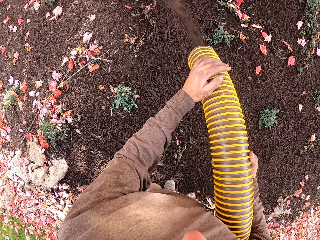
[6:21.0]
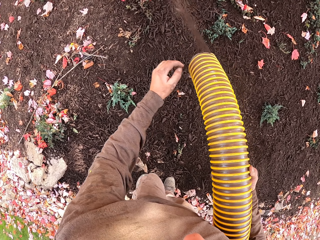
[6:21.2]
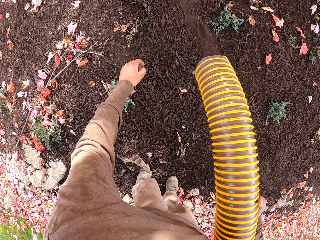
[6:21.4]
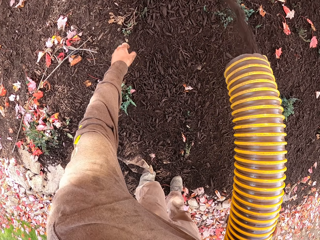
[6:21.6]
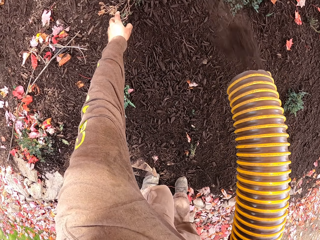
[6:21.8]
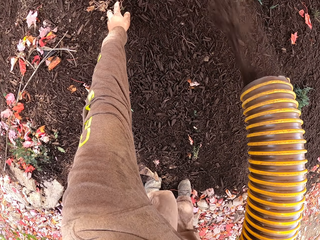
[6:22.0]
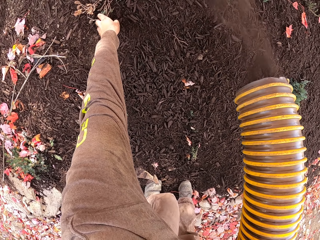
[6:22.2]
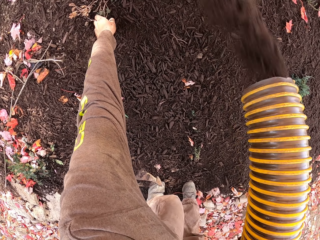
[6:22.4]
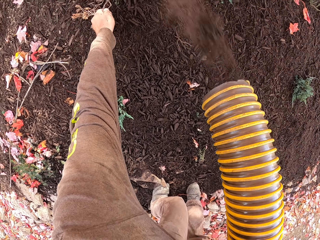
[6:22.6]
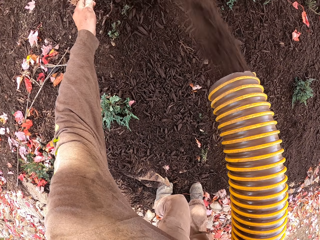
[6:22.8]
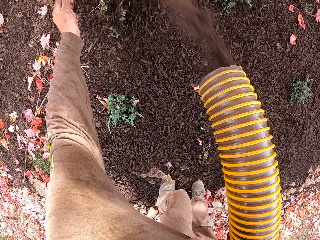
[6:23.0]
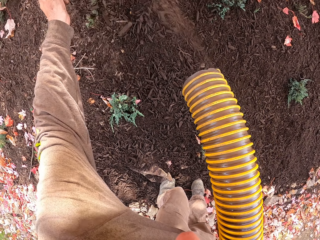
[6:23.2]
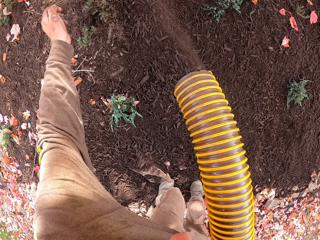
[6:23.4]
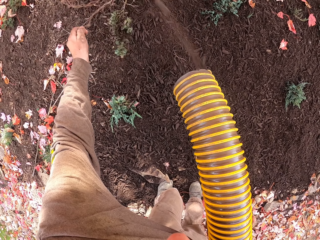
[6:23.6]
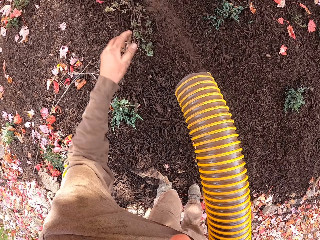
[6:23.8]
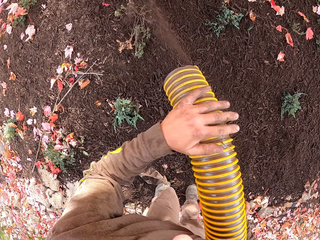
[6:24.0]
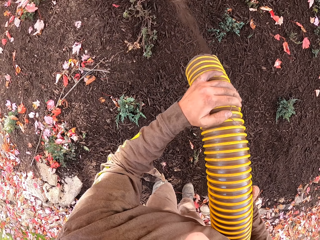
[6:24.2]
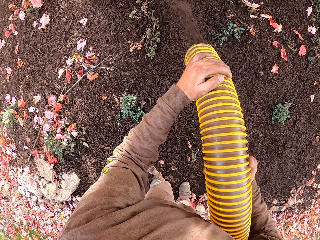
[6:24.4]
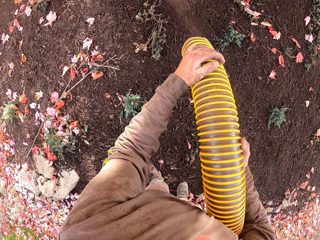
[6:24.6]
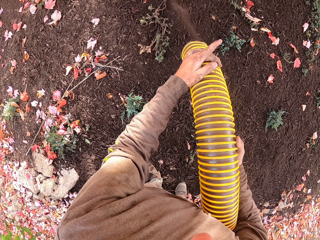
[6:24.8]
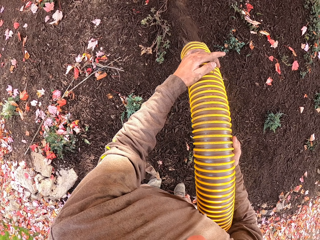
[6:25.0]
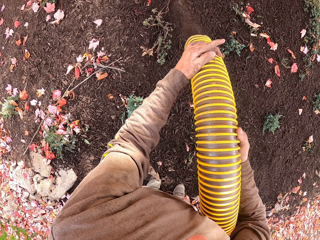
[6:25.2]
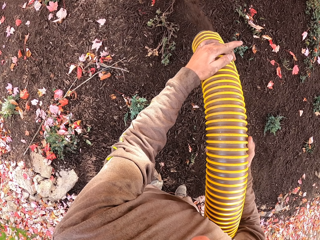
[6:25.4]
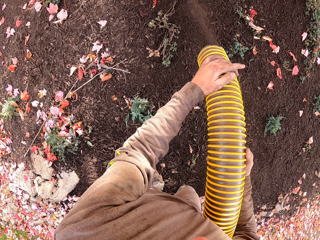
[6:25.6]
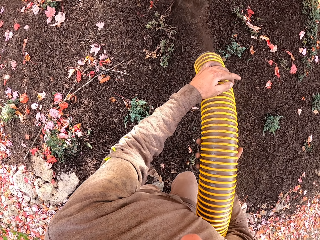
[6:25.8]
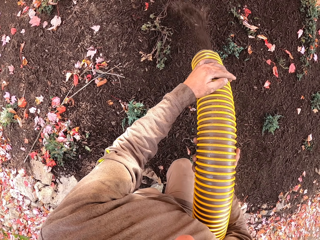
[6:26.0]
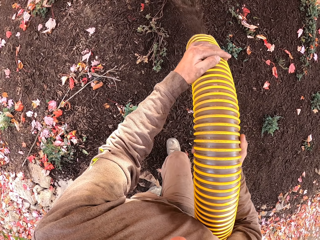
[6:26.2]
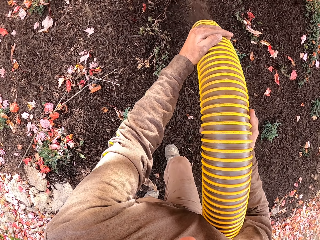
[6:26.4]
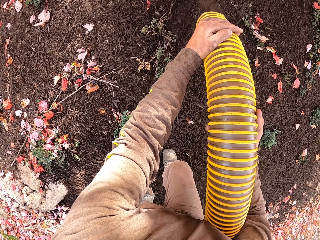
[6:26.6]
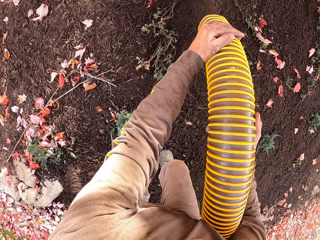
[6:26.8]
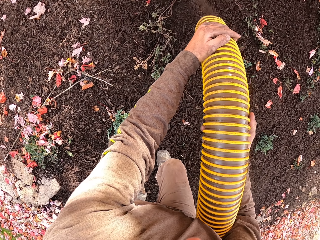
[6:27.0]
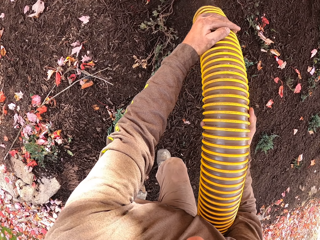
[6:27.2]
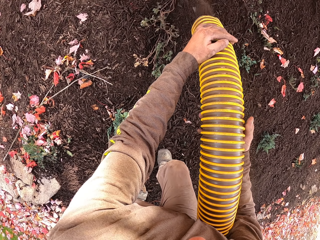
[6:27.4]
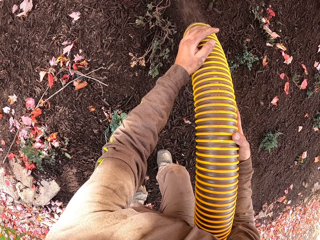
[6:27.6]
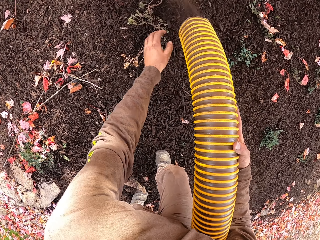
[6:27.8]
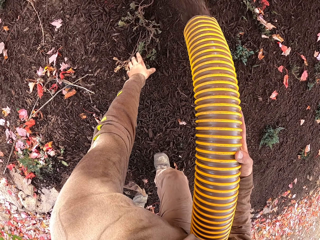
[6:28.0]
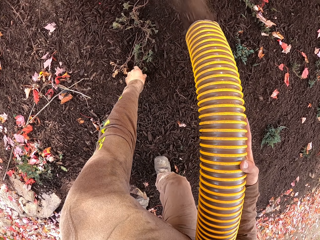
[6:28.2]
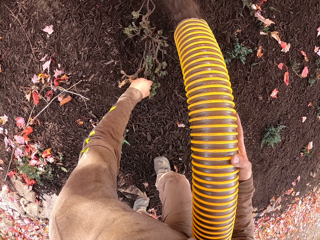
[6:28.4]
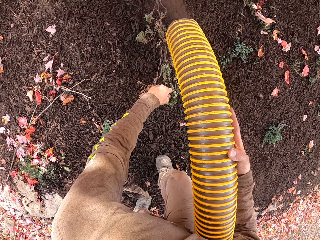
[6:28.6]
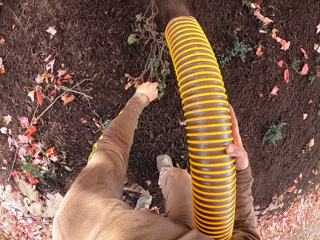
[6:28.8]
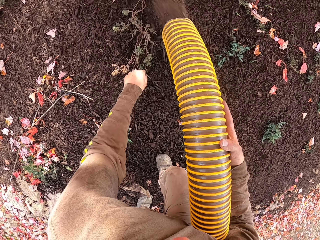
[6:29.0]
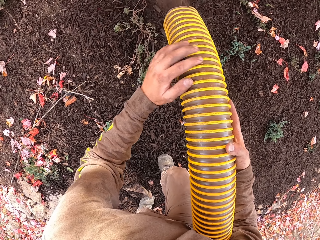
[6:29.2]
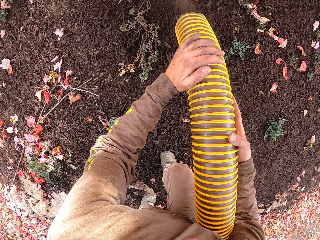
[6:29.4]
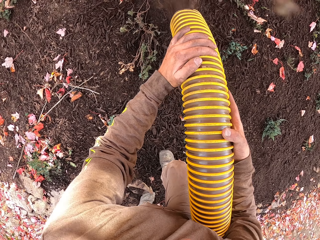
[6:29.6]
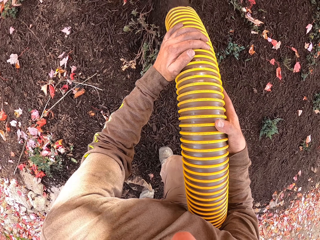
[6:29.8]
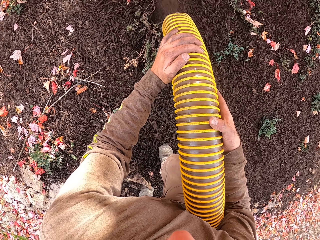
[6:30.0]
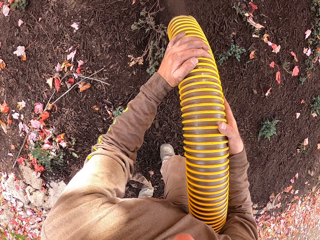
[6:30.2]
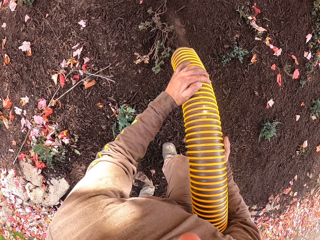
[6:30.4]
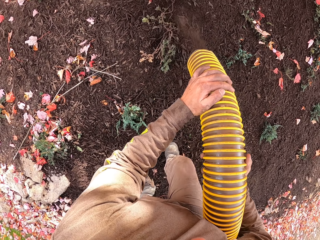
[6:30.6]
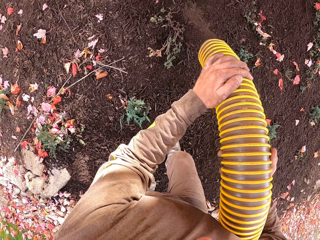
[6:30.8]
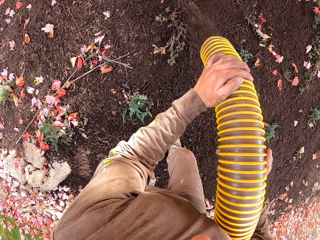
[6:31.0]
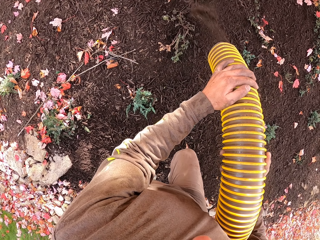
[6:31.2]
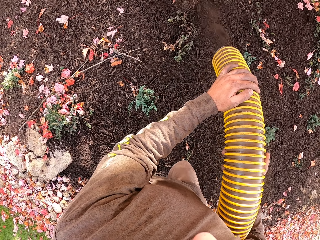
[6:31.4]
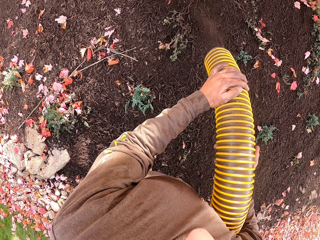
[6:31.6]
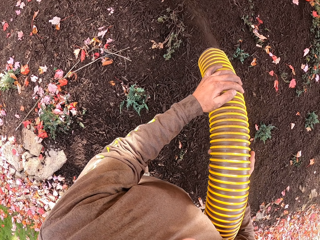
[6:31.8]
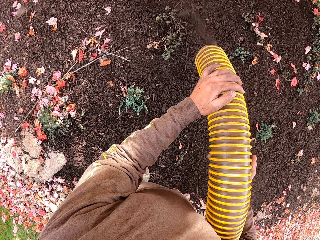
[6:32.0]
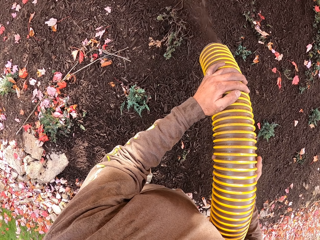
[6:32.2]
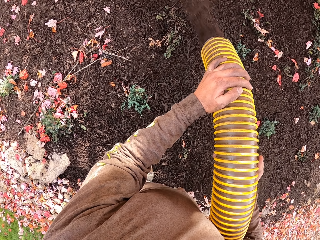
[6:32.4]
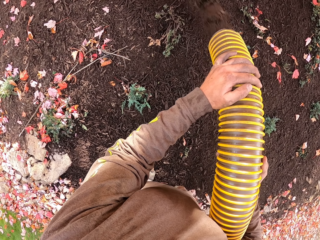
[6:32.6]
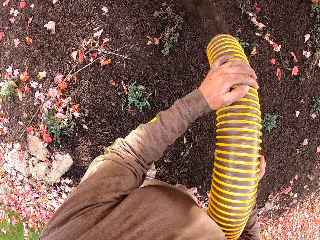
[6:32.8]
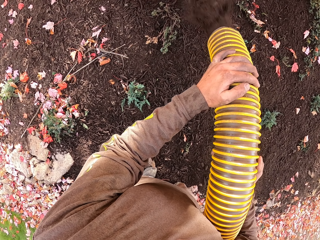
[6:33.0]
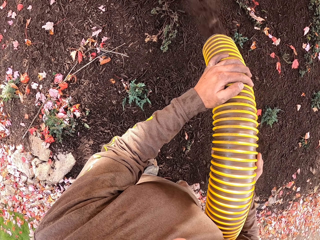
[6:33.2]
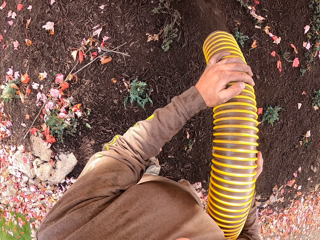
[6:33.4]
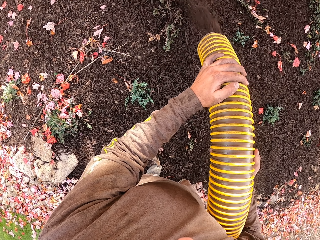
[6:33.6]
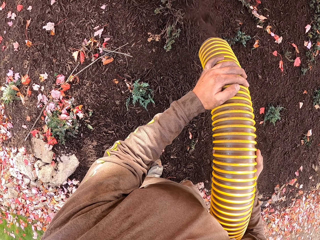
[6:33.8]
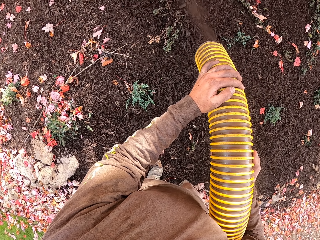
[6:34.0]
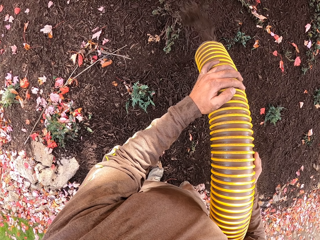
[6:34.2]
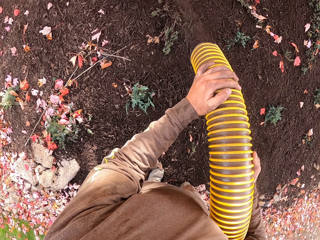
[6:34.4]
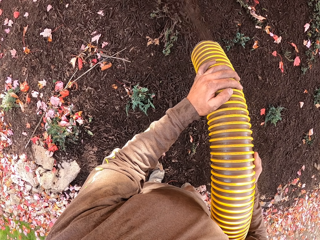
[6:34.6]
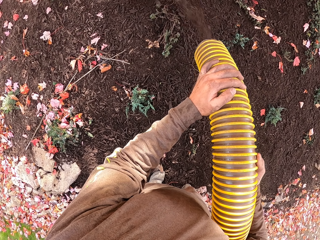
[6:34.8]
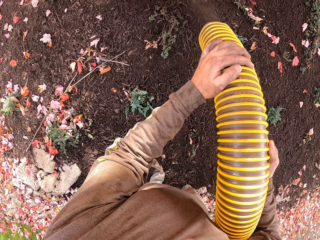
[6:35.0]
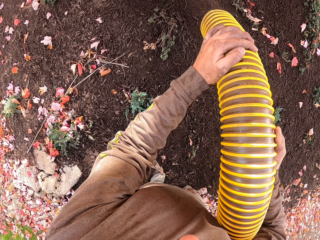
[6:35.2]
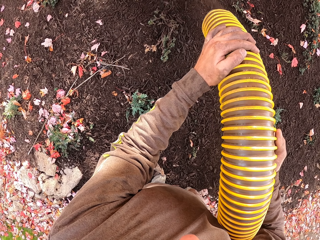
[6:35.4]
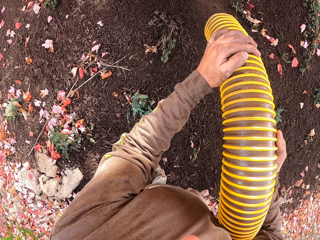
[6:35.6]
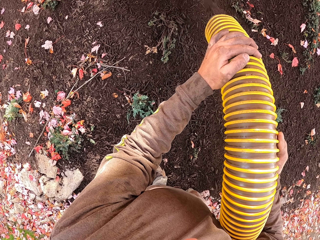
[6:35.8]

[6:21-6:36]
The camera wearer pulls a plant. They lift up the plant. They hold the left hand on a pipe. They cover the soil with mulch using a mulch blower. They move the right leg. They move forward. They cover the soil with mulch using the mulch blower. They pull the plant. They move the plant. They cover the soil with mulch using the mulch blower. They hold the left hand on the pipe. They move the right leg back.

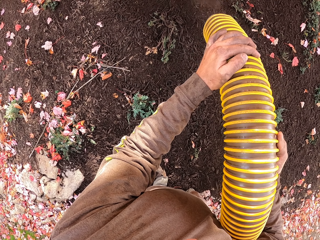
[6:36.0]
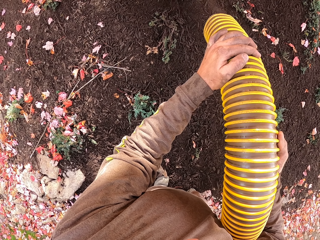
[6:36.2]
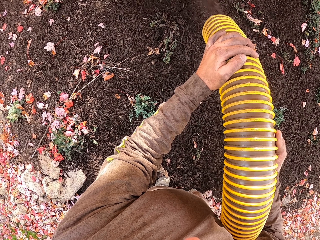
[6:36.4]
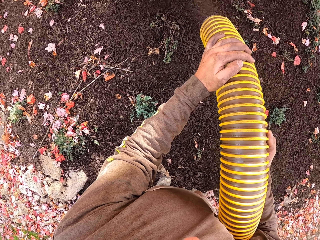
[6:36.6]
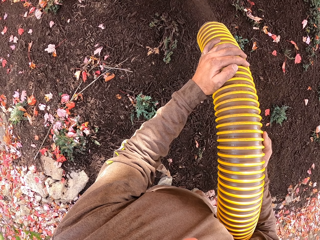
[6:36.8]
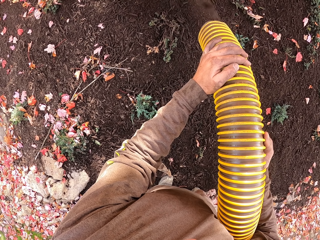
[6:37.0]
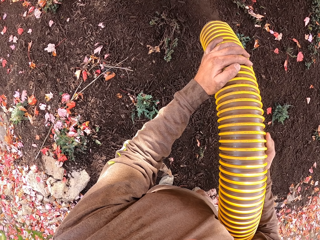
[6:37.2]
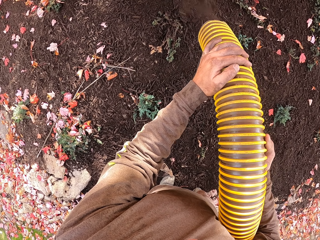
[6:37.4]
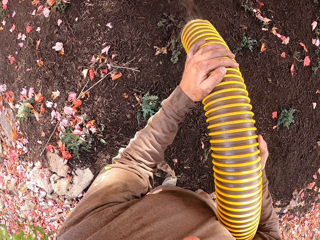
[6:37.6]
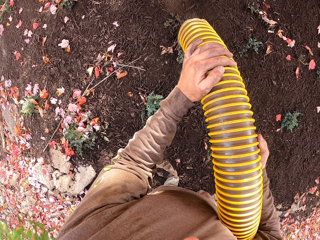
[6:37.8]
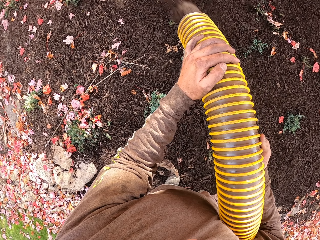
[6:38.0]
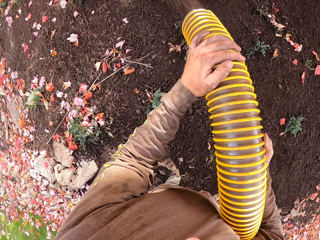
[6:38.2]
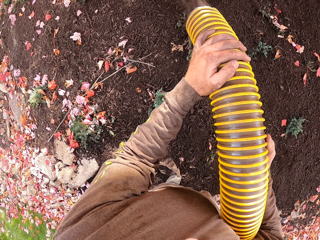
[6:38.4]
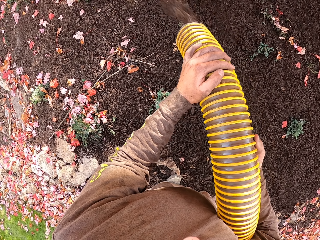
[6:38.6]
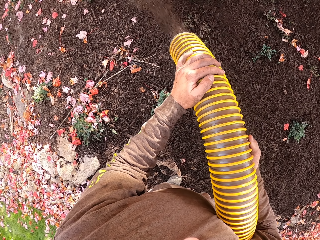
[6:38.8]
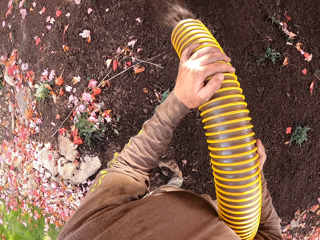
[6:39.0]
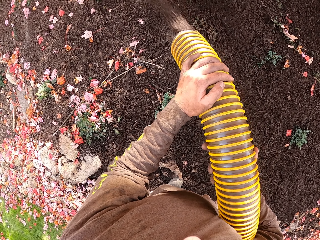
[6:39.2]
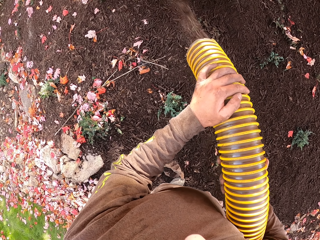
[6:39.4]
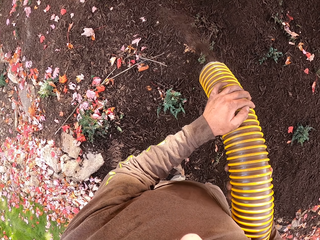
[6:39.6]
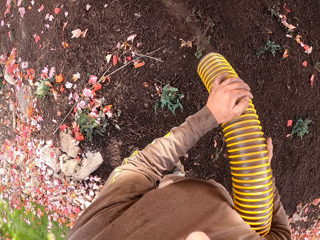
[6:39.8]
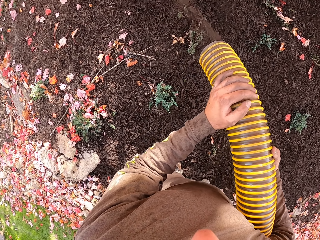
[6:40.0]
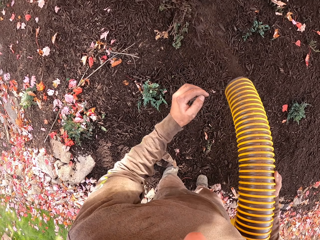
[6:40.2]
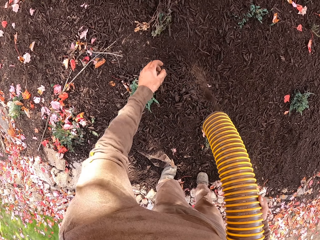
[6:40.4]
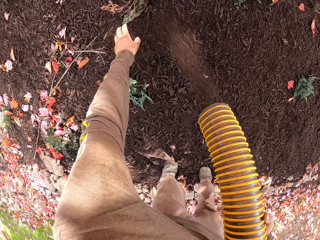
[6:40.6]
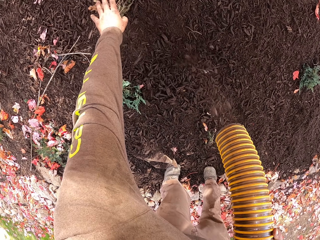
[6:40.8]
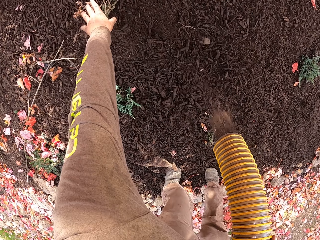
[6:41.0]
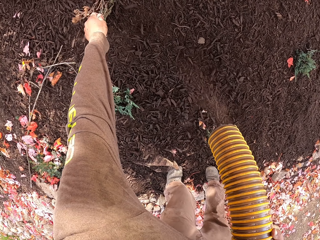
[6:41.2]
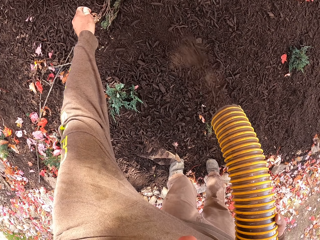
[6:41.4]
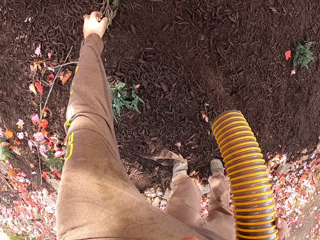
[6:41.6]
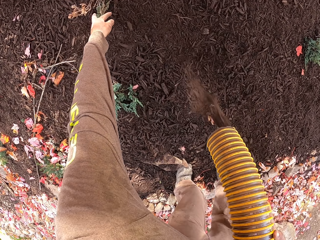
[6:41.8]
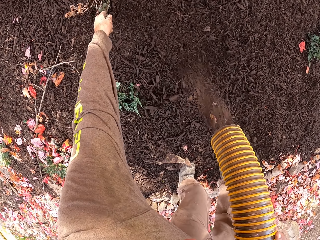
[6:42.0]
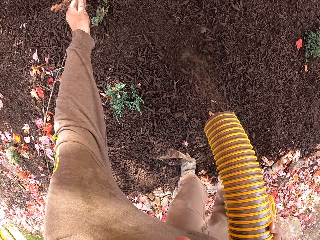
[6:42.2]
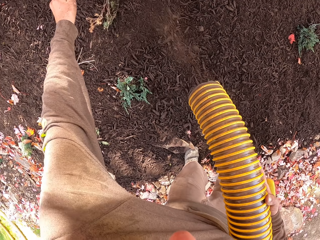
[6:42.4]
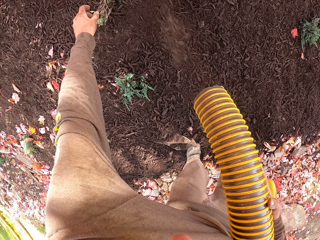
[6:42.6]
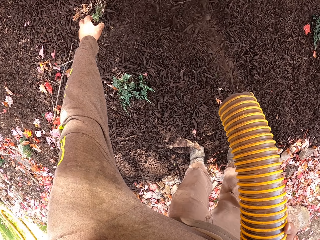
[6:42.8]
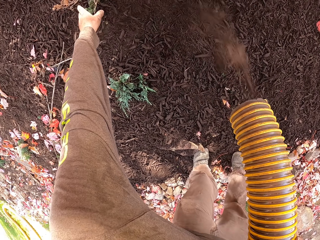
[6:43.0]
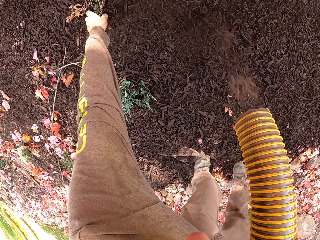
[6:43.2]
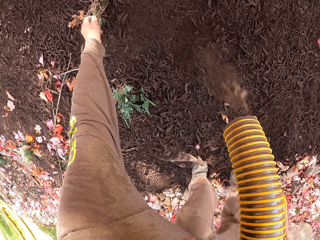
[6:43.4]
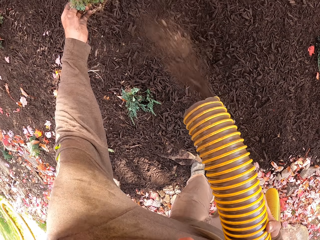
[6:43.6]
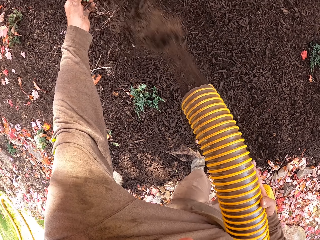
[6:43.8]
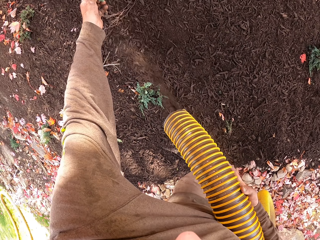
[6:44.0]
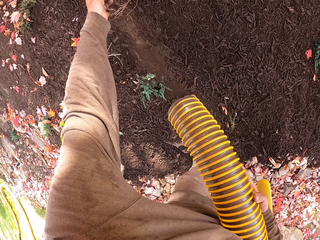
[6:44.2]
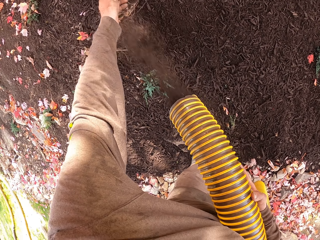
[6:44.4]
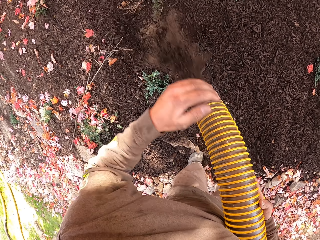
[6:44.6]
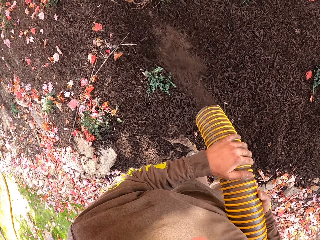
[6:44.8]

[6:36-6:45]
The camera wearer swings a pipe. They hold a plant. They lift the plant. They cover the soil with mulch using a mulch blower.
